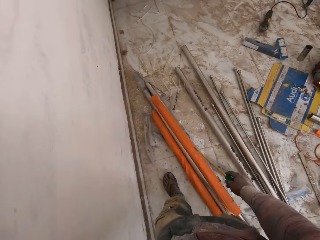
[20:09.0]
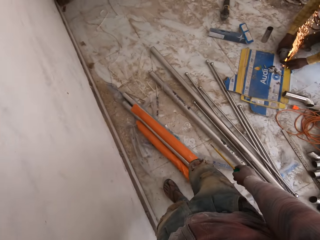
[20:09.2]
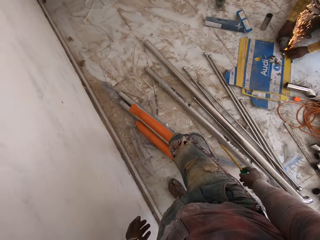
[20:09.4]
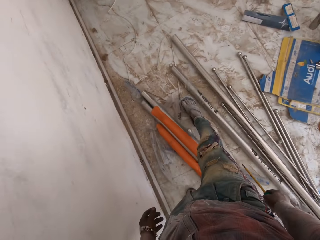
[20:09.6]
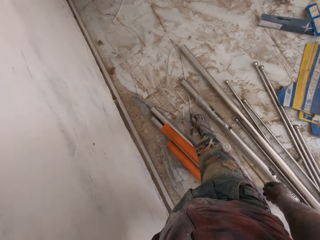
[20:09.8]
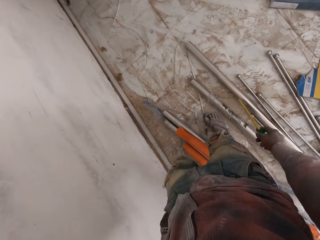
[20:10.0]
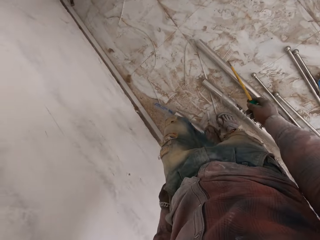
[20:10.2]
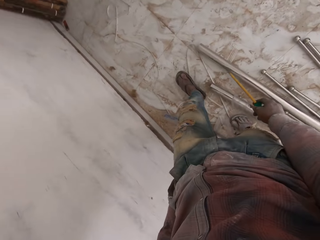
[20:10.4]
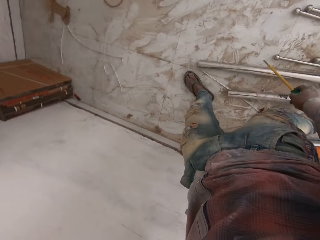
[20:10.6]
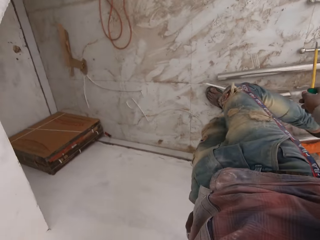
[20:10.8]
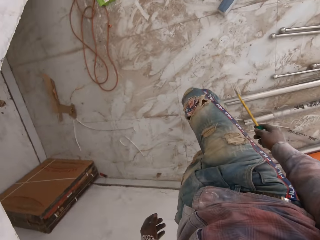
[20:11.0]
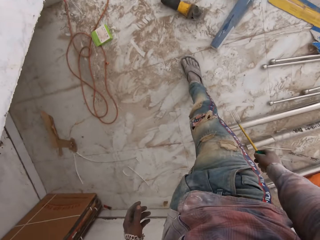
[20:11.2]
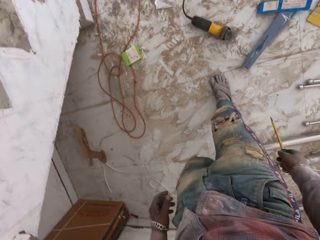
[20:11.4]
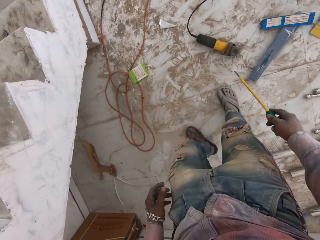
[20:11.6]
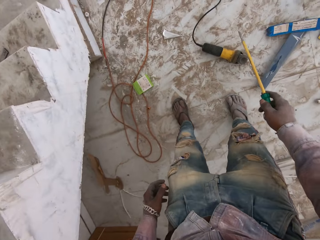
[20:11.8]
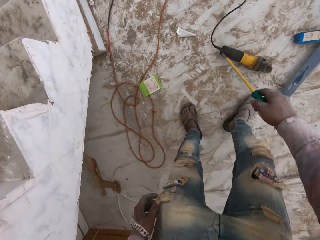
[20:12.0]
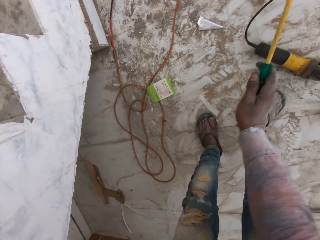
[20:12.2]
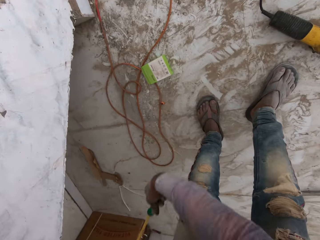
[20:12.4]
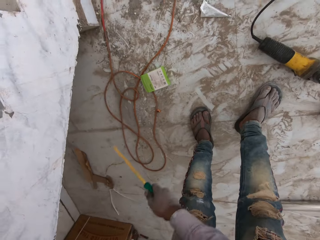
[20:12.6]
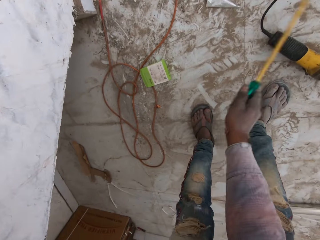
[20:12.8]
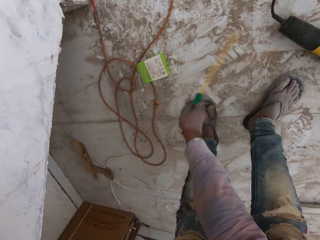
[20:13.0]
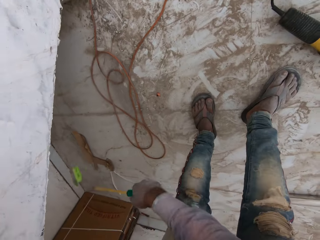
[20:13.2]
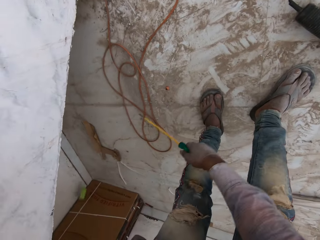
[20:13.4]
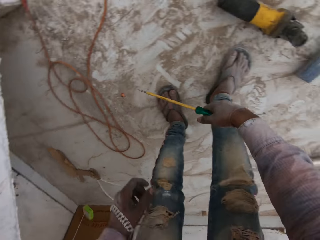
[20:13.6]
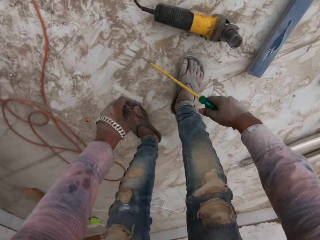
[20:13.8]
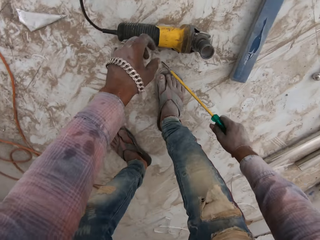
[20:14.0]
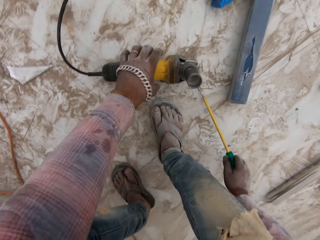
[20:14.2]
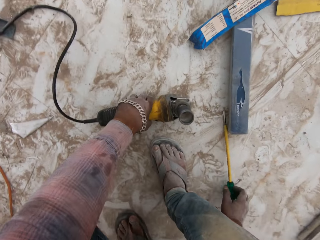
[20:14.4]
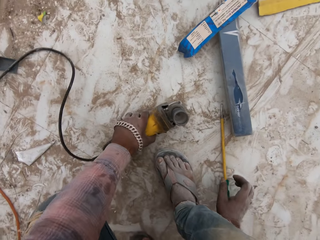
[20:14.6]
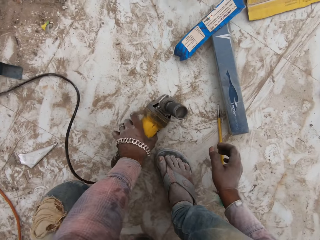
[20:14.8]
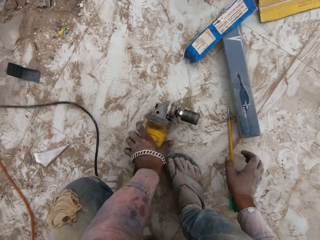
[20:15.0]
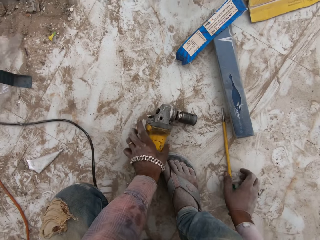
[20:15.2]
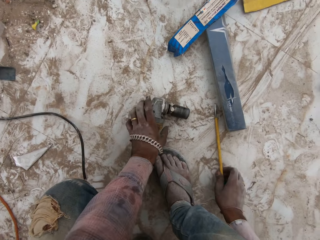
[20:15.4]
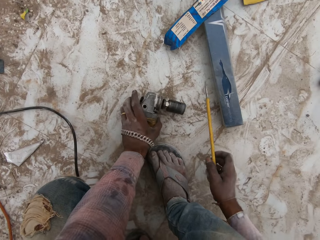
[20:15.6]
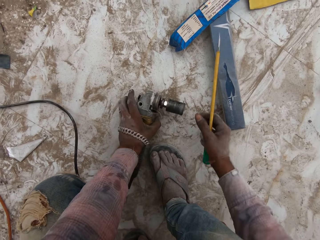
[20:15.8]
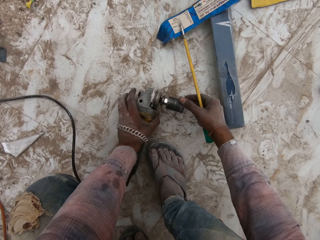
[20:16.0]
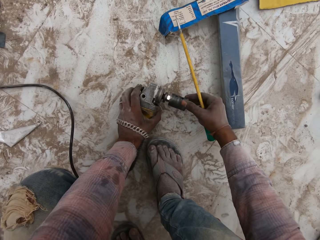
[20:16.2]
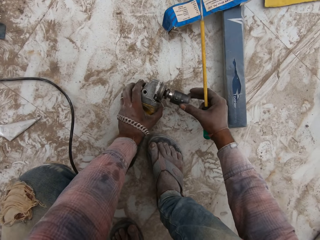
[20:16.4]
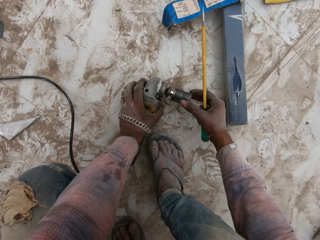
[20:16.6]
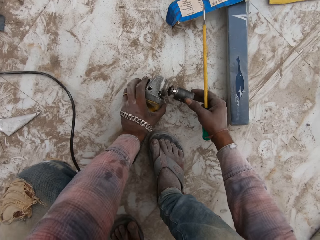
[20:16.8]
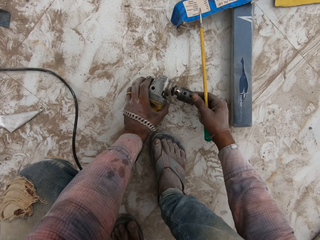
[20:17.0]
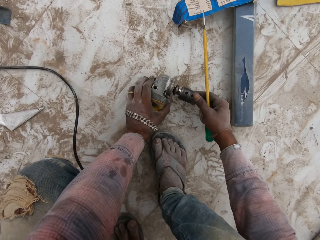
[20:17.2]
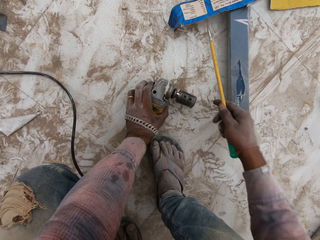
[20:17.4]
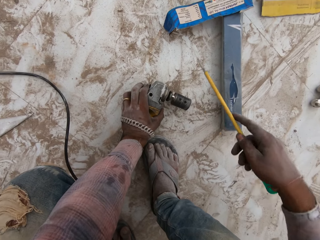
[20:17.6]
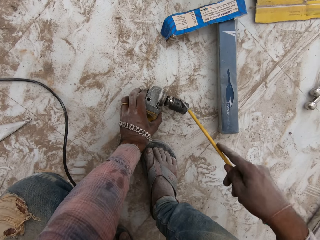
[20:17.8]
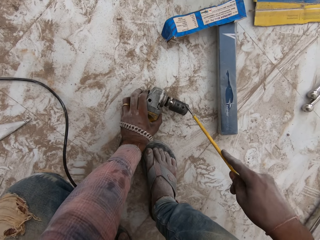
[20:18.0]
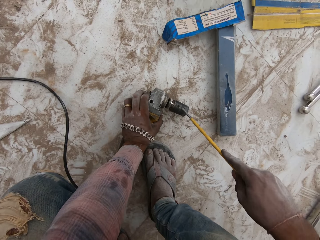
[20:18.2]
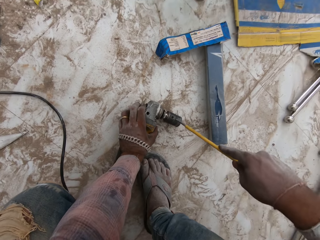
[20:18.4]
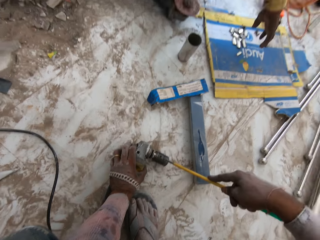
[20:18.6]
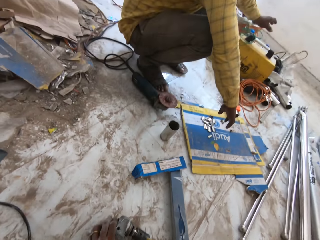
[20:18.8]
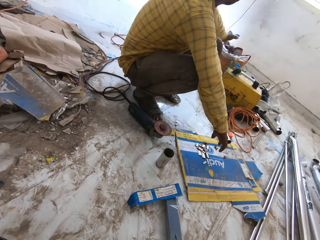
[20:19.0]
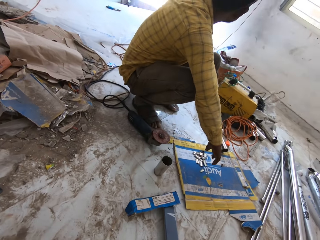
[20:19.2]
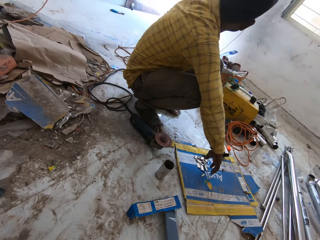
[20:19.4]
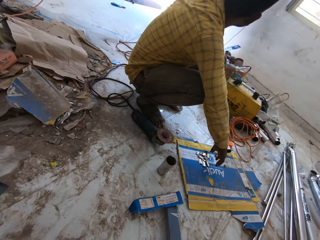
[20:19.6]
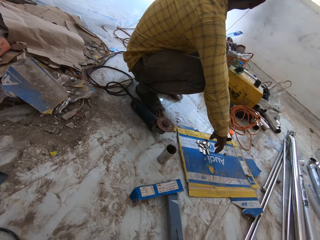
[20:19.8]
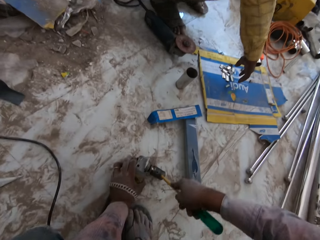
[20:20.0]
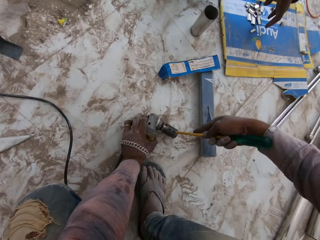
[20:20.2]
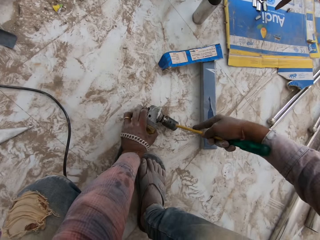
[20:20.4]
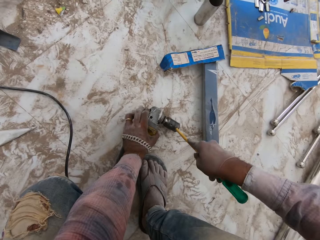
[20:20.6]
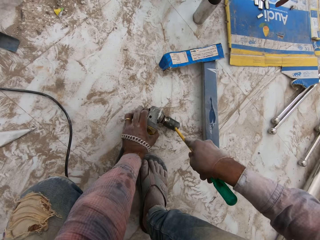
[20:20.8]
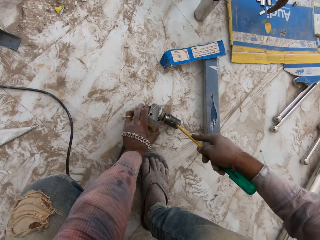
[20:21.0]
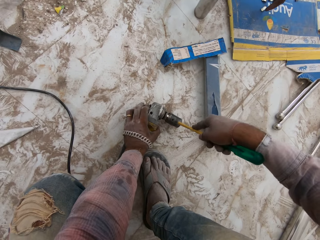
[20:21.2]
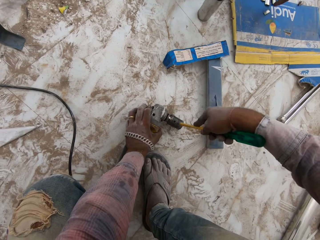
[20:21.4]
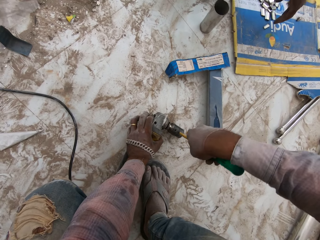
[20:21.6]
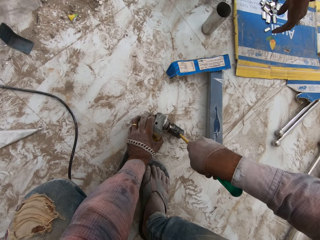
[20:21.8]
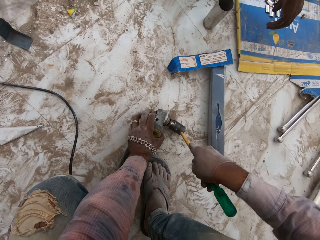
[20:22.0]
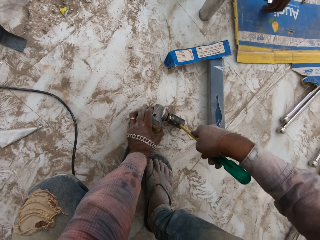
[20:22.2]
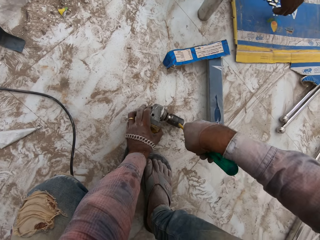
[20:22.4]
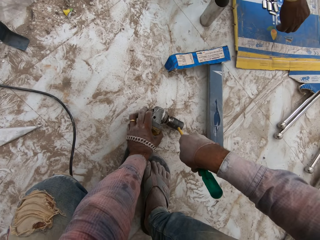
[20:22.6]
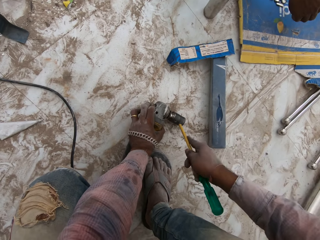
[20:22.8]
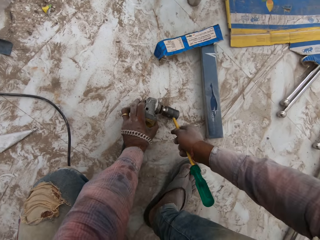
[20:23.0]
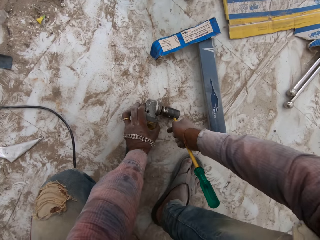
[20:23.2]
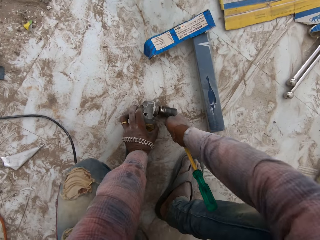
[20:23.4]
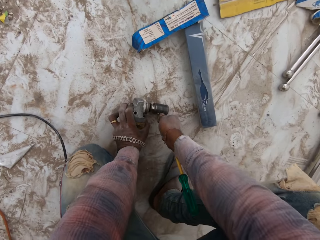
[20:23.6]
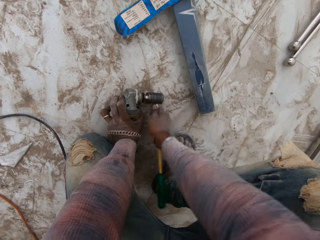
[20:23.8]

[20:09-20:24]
The camera wearer steps over the metal and walks around the room. They hit the box with the screwdriver. They pick up a power driller. They put the screwdriver on the floor. They rotate the chuck. They fix the drilling machine. They put the screwdriver in the chuck. A man converses with something. The camera wearer loosens the screw with the screwdriver. They fix the drilling machine.

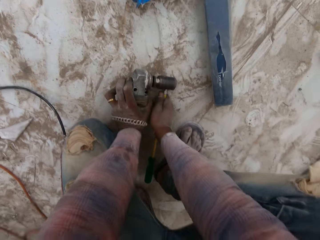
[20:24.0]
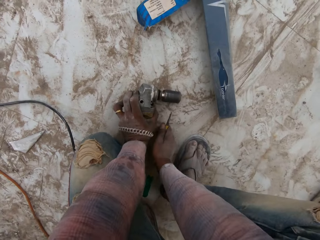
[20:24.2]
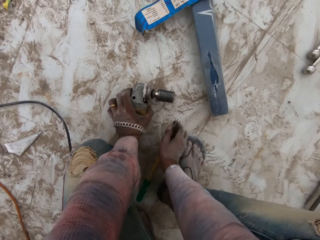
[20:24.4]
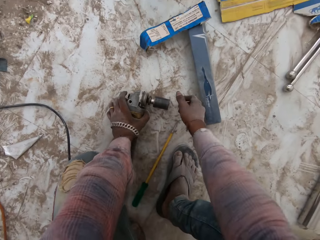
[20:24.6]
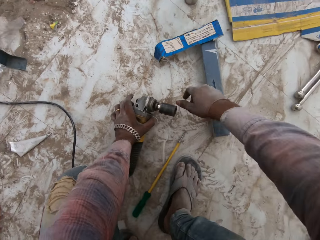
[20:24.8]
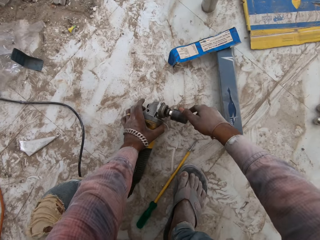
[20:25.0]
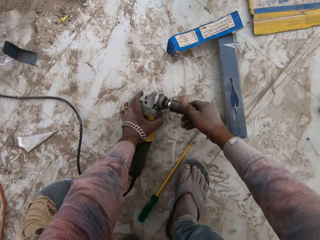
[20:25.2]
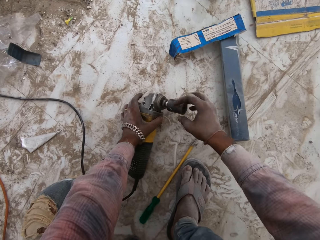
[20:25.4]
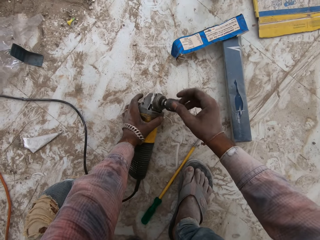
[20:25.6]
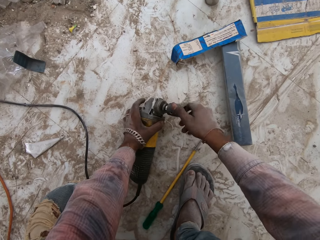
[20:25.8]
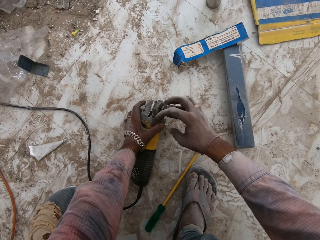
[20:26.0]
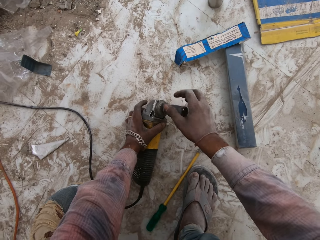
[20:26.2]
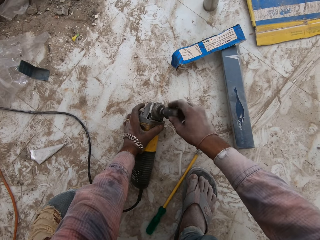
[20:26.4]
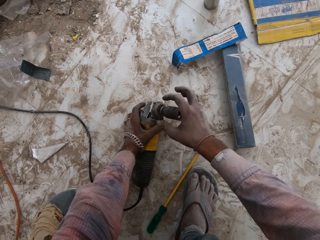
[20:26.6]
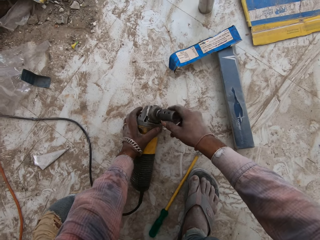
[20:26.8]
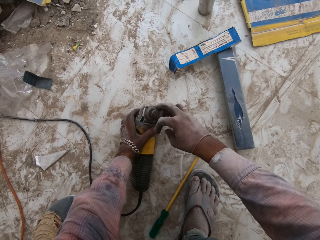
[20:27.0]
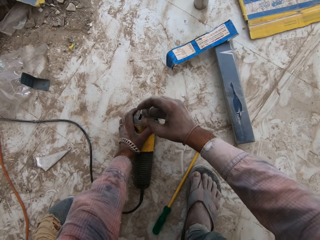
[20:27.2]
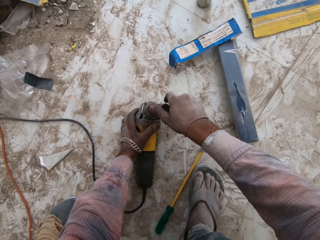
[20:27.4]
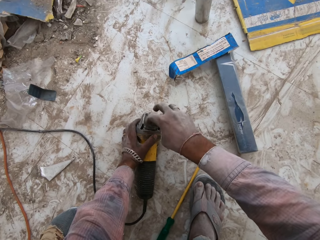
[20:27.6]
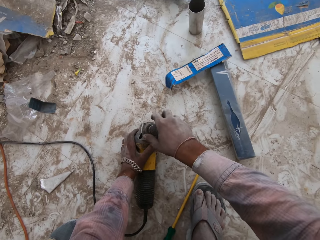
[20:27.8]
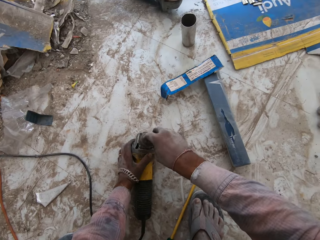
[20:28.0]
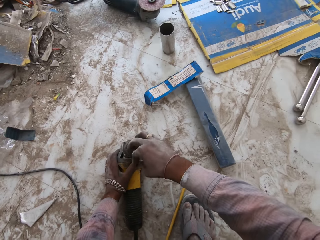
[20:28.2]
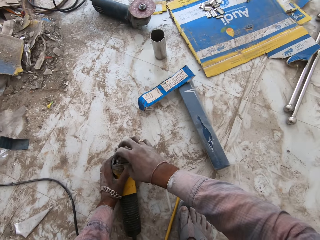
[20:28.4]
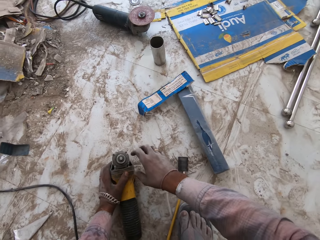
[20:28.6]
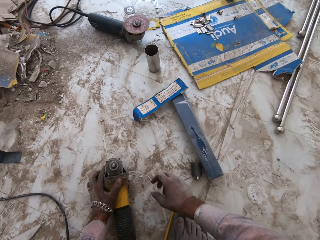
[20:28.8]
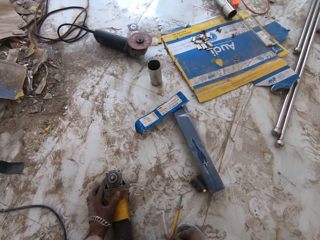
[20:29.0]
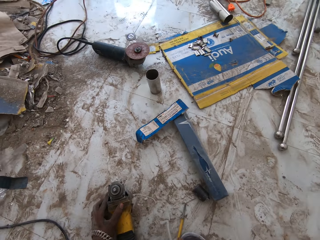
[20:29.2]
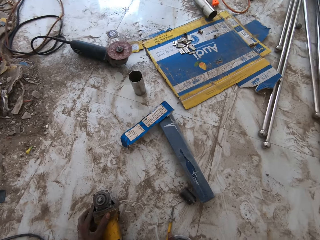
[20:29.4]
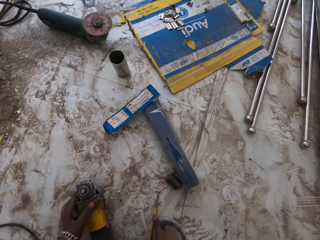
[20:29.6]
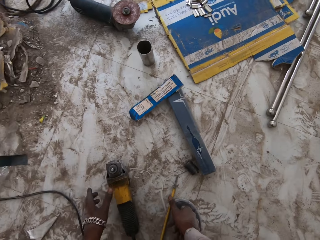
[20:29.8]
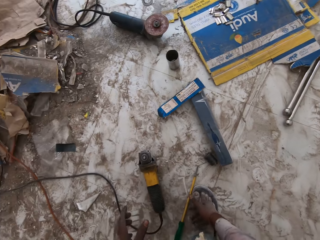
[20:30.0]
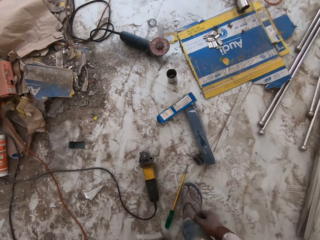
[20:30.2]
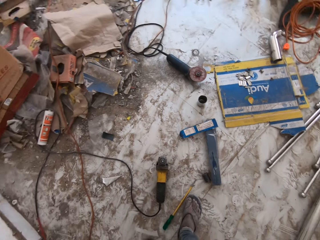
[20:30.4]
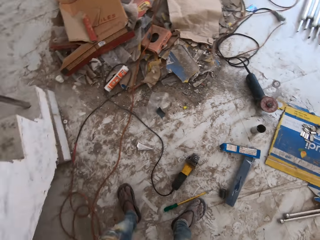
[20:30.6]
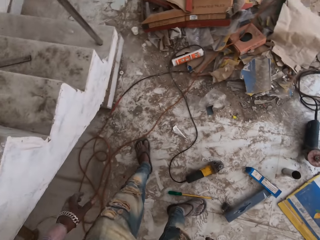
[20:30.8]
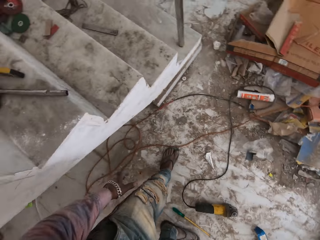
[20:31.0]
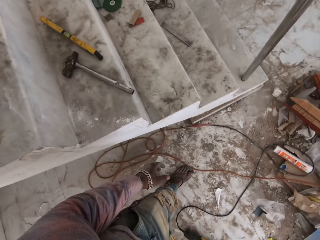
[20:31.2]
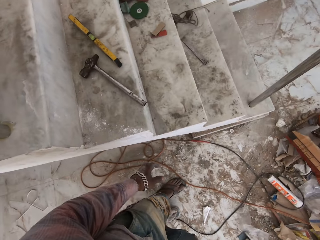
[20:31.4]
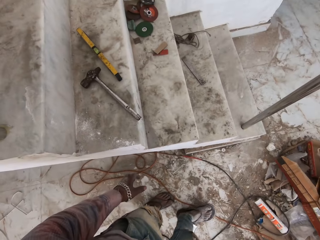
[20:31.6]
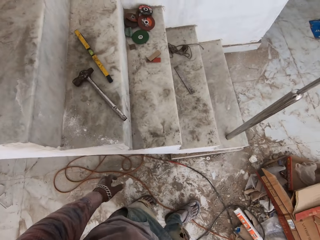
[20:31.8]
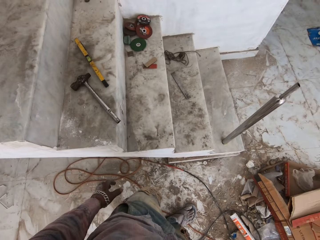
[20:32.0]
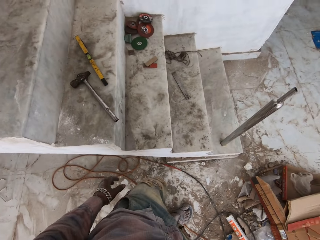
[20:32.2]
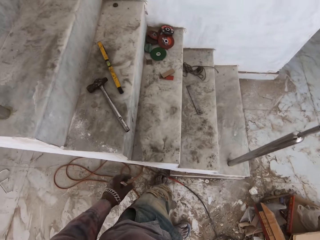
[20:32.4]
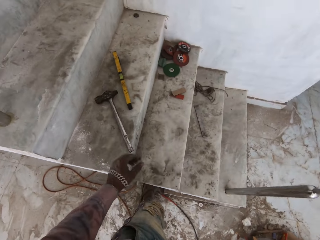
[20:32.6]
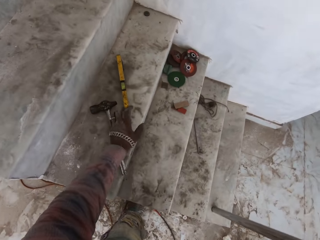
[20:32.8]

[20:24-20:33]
The camera wearer puts the screw on the floor. He loosens the chuck and removes the drill bit from the machine. He pulls his hand off the driller. He walks around the room.
